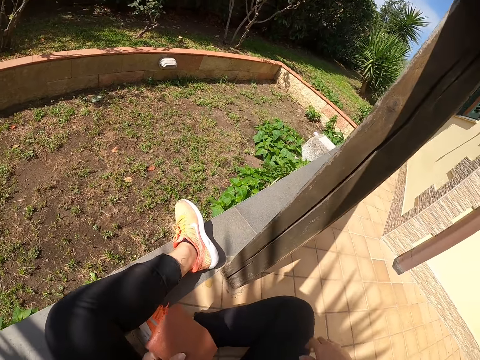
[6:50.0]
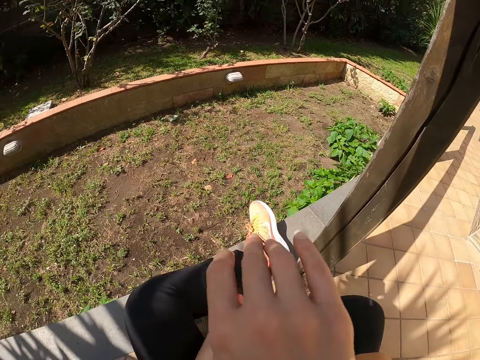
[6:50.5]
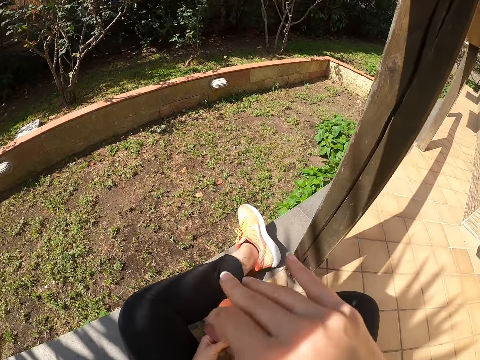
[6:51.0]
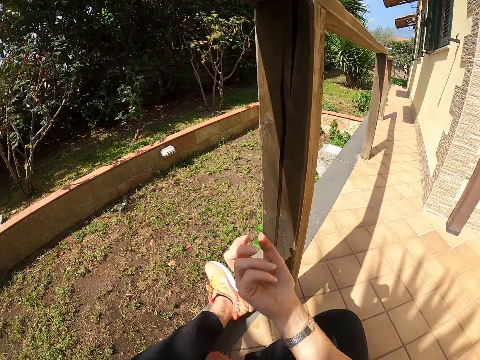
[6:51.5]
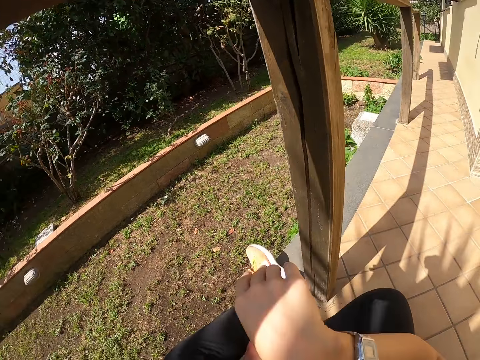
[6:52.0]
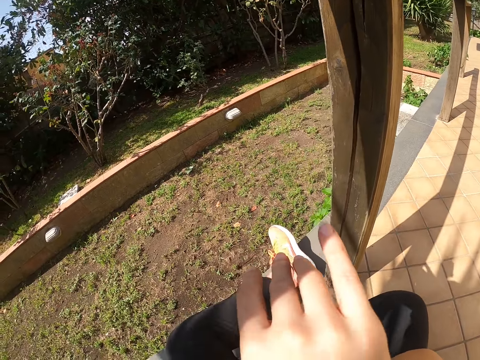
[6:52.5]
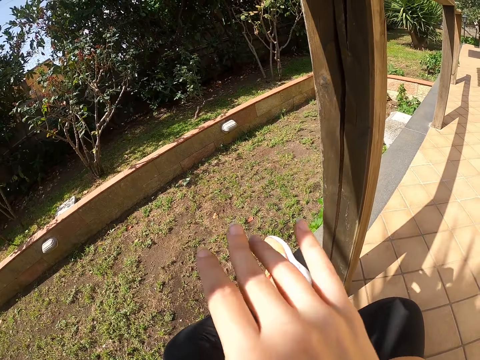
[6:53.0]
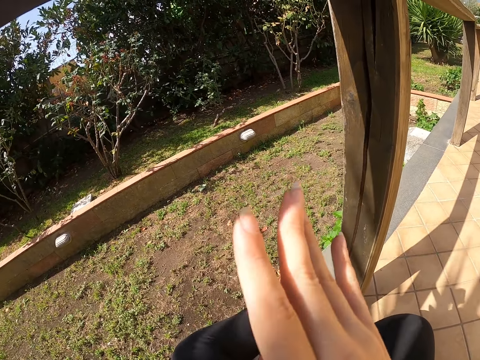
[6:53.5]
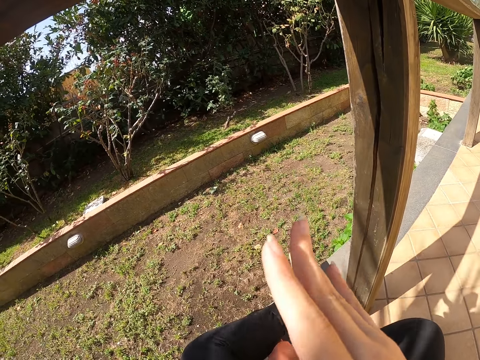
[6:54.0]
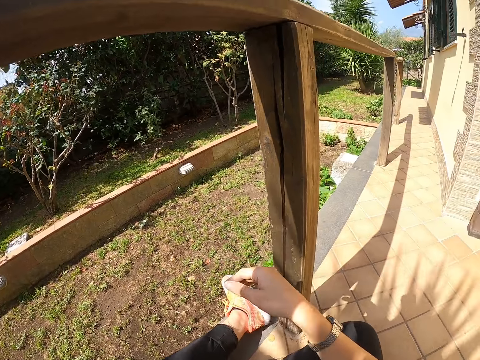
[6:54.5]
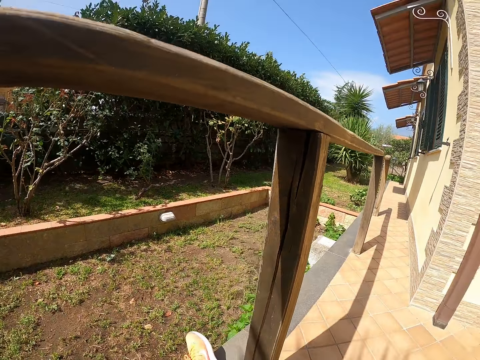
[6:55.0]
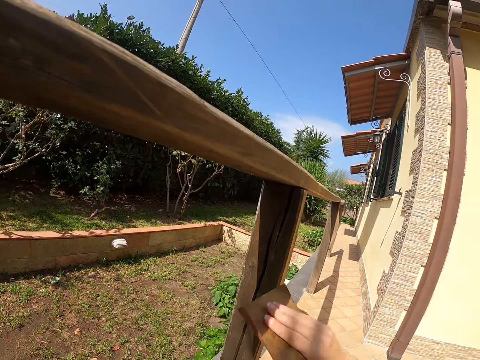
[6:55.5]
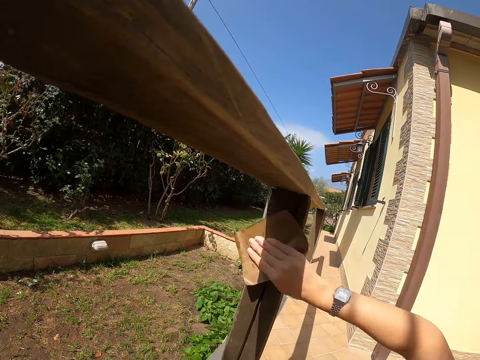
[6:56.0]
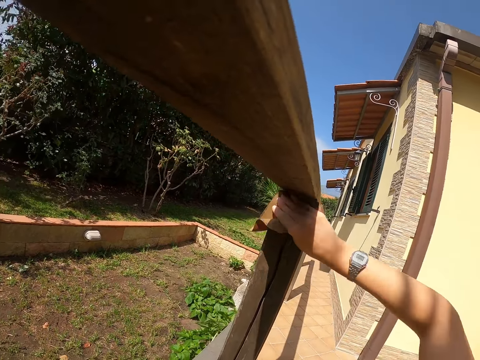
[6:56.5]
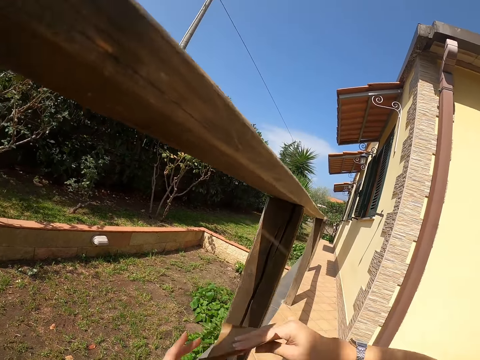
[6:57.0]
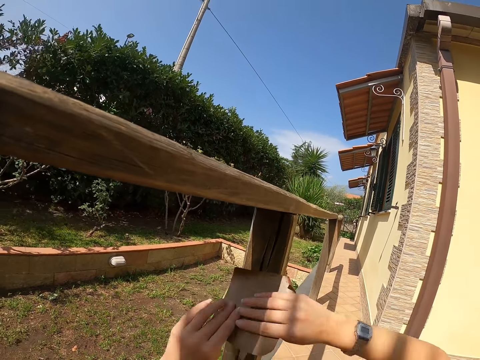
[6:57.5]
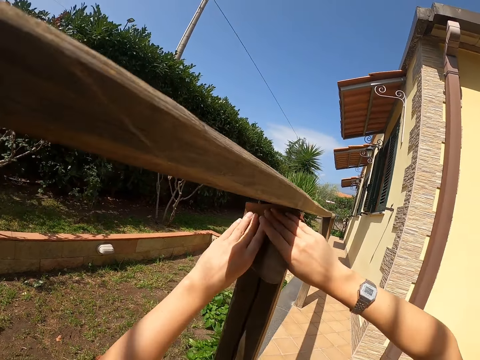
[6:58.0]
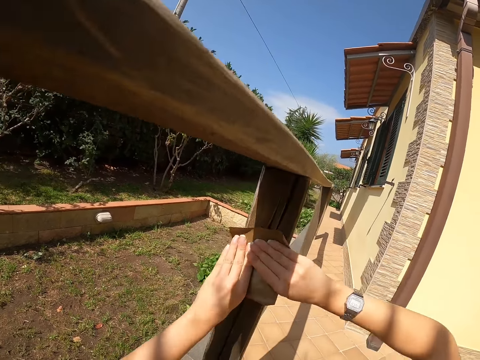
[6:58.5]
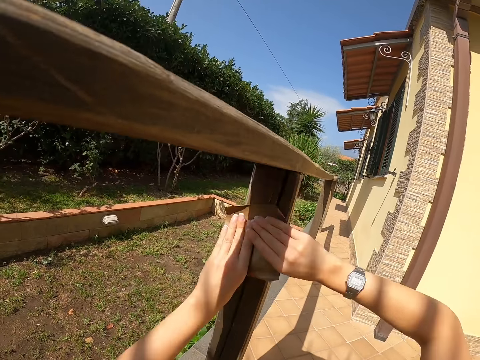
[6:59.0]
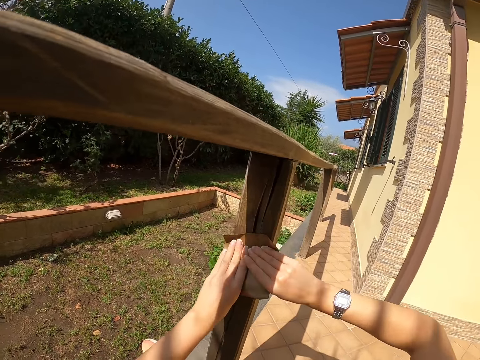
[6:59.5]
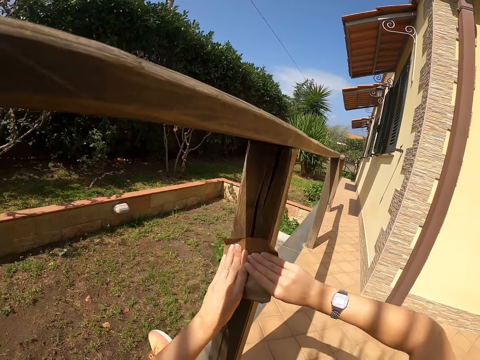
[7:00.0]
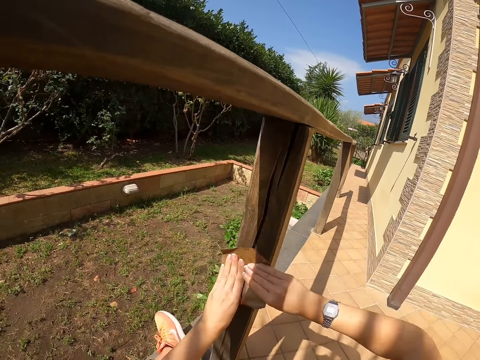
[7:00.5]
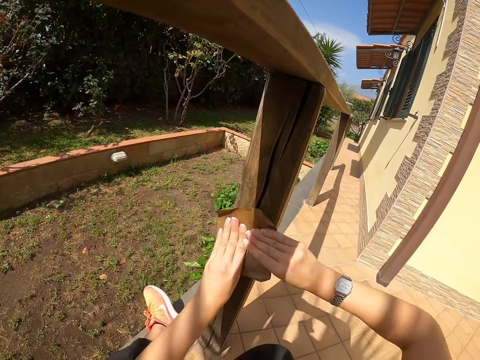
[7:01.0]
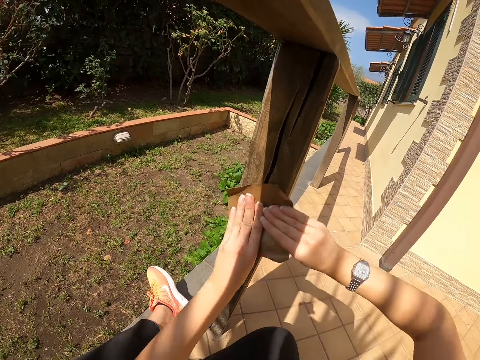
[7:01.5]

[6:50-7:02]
The camera wearer cleans her face with her hand. She wipes the hand. She smoothens the wooden railing with a sandpaper in her right hand. She smoothens the wooden railings with the sandpaper in both hands.

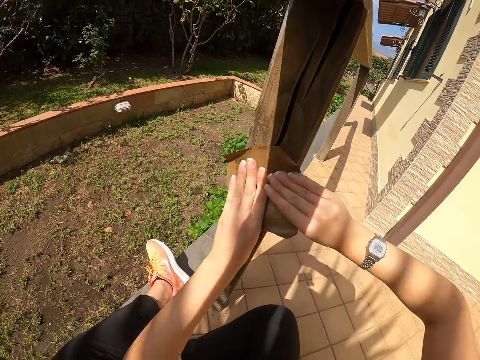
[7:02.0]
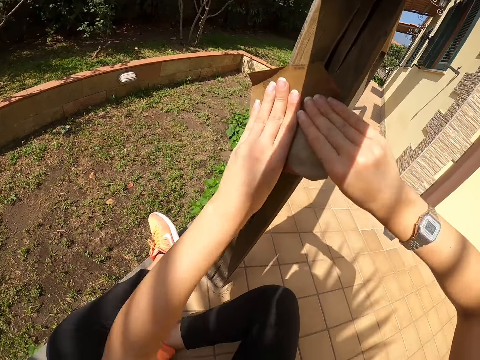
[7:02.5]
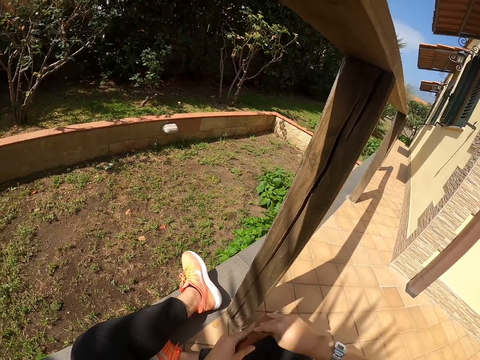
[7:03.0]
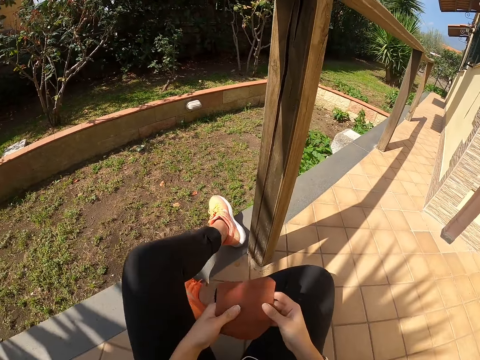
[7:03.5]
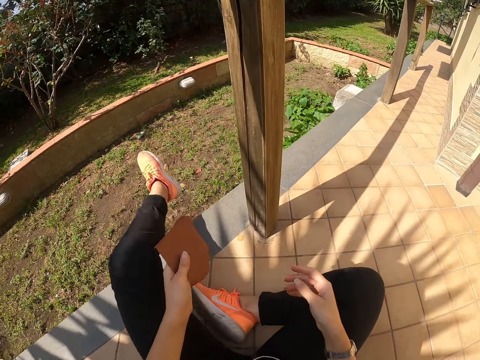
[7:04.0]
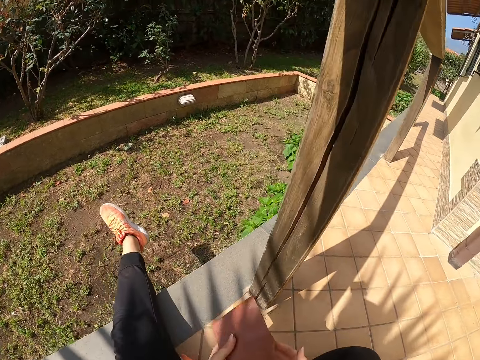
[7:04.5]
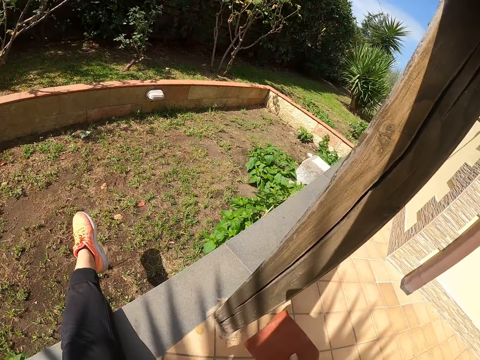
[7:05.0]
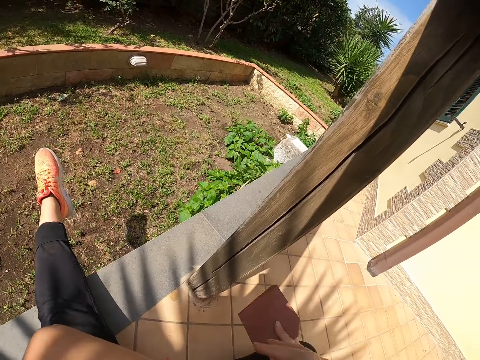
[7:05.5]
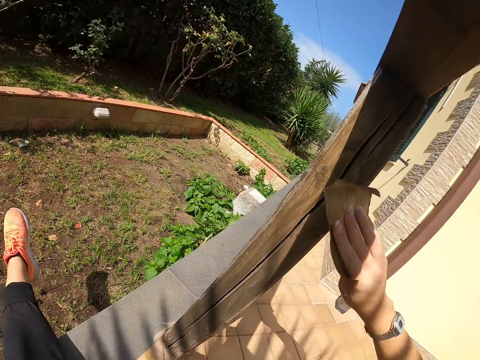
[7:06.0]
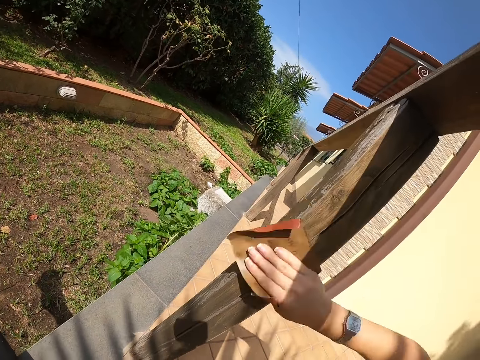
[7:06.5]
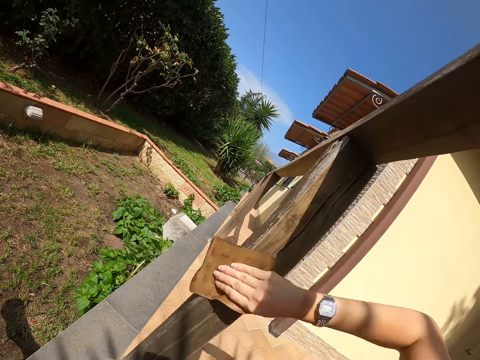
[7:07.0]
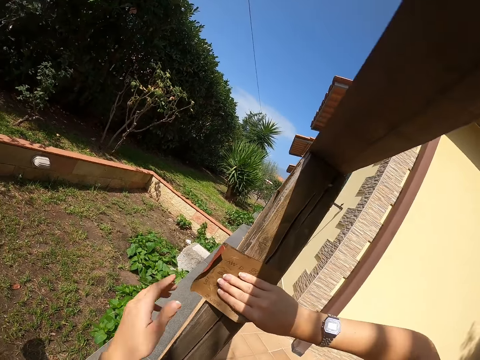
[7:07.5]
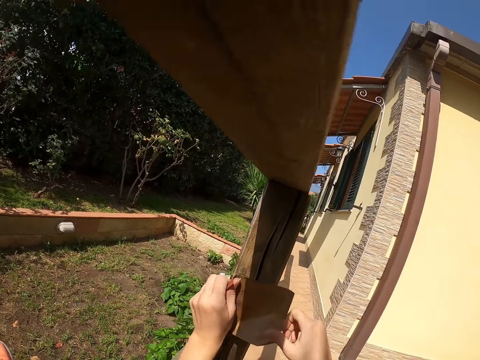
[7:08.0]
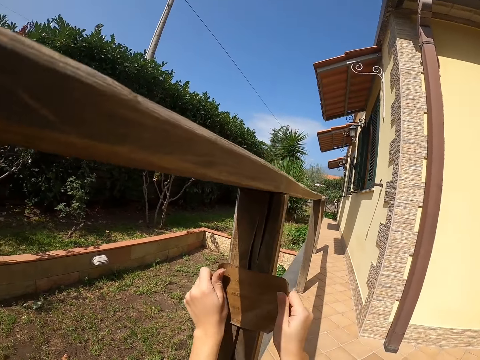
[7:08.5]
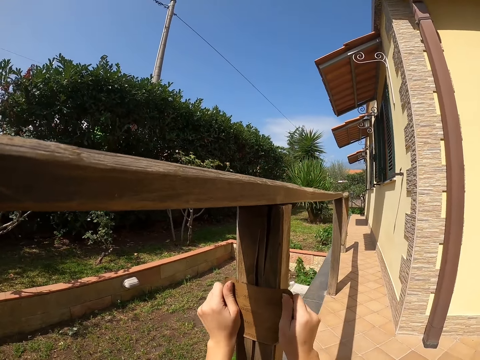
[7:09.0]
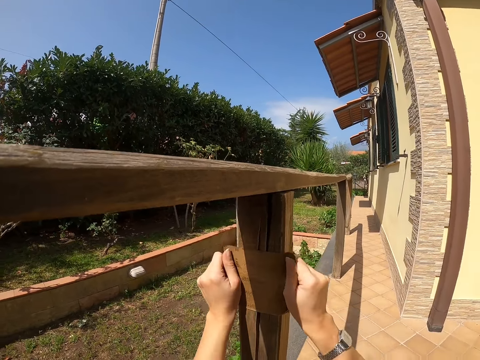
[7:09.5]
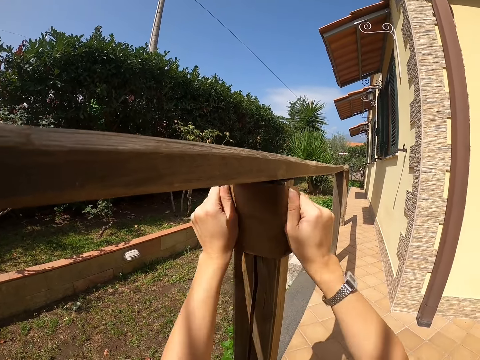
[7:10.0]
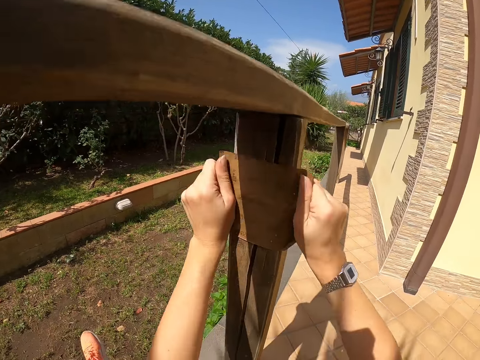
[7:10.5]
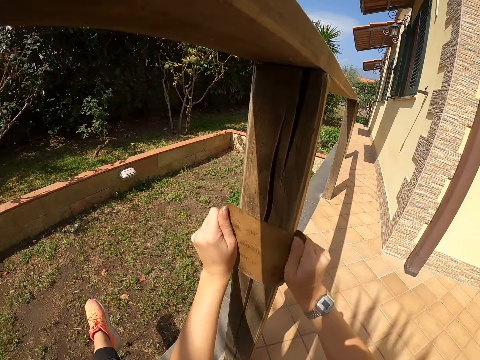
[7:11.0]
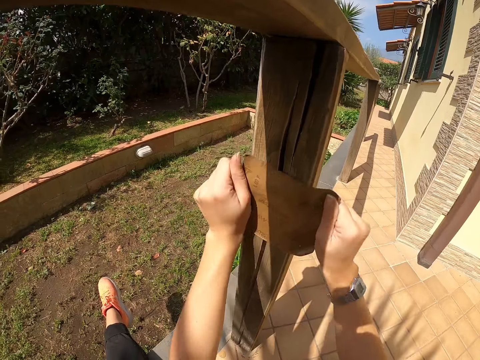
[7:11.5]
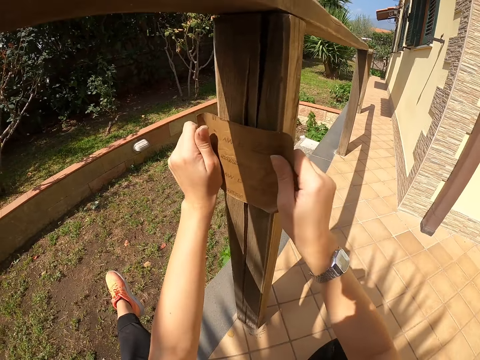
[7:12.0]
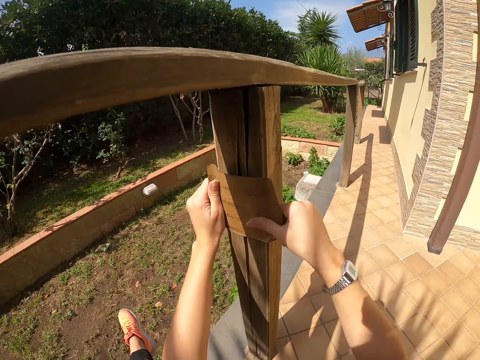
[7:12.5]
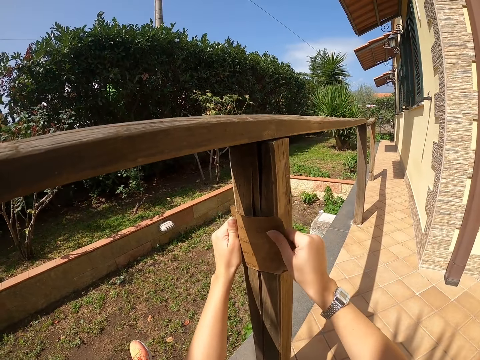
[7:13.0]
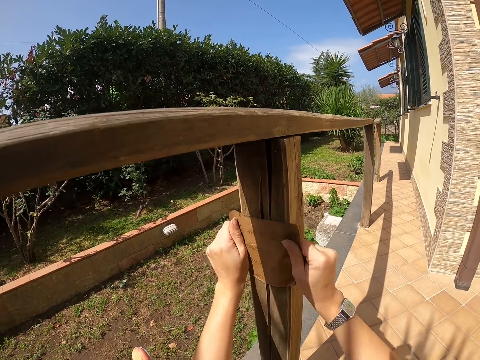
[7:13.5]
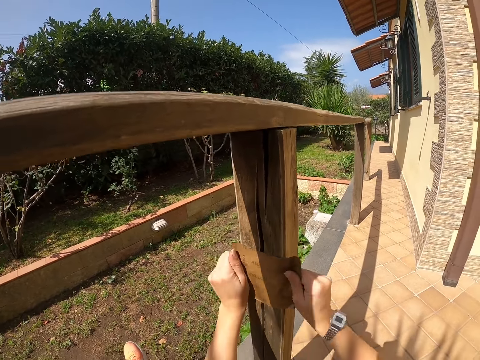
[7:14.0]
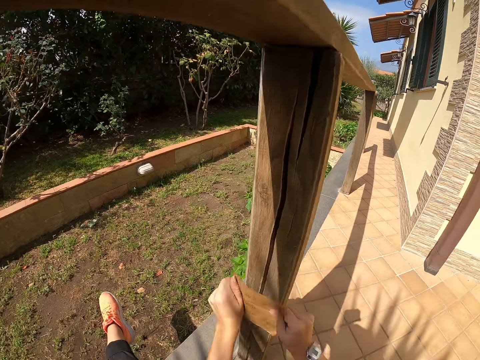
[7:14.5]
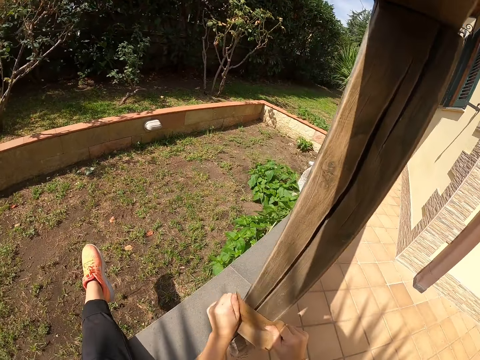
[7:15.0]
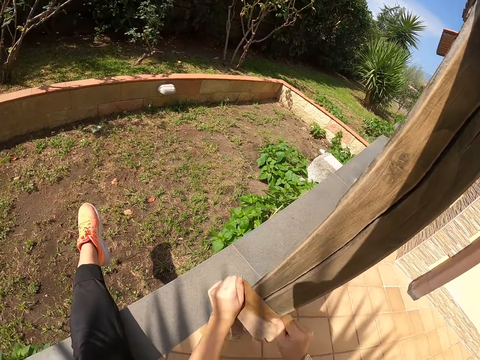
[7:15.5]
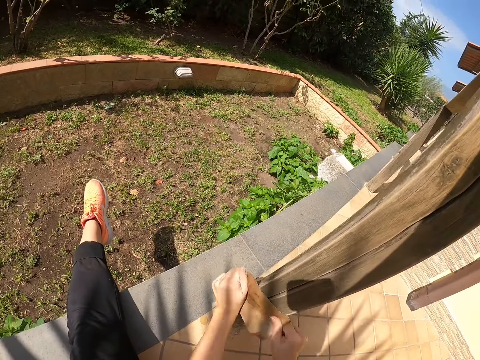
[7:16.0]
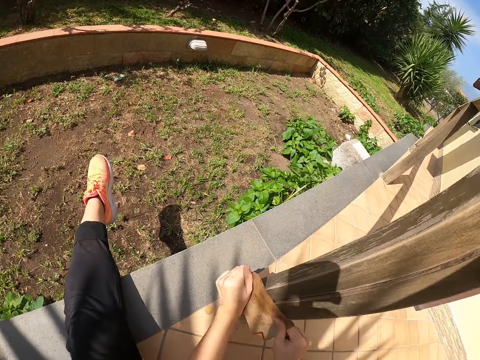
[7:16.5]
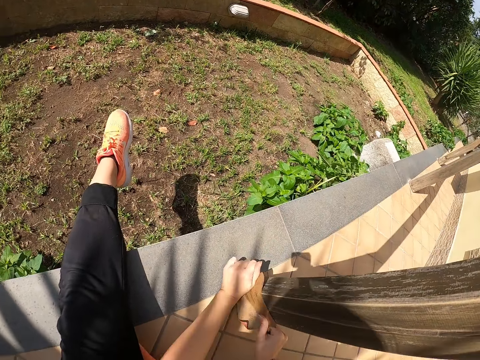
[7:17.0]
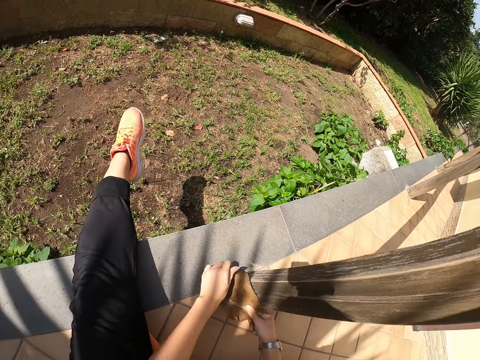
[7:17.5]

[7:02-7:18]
The camera wearer adjusts her sitting position. She smoothens the wooden railing with a sandpaper in her right hand. She smoothens the wooden railings with the sandpaper in both hands.
